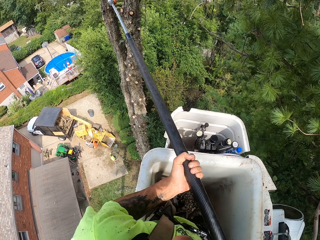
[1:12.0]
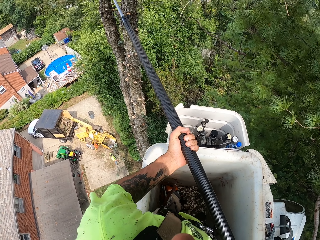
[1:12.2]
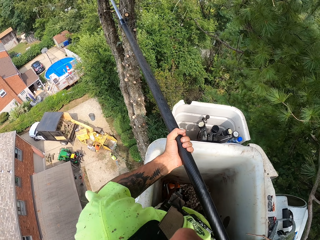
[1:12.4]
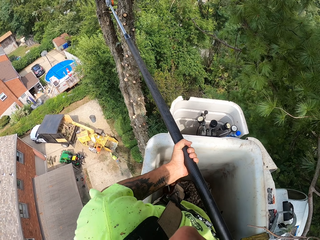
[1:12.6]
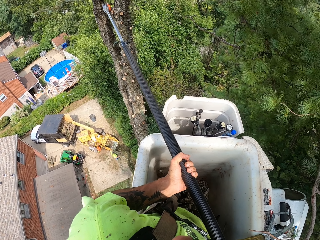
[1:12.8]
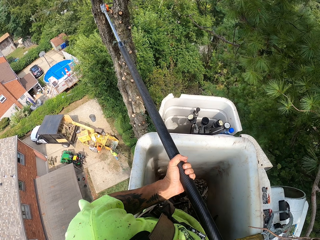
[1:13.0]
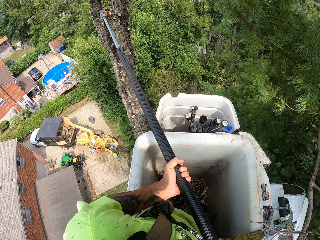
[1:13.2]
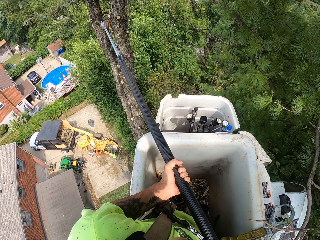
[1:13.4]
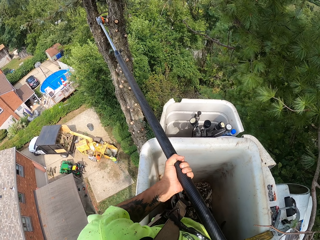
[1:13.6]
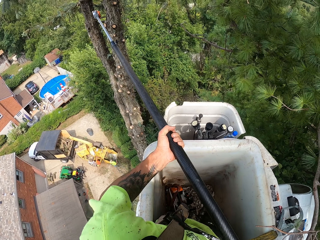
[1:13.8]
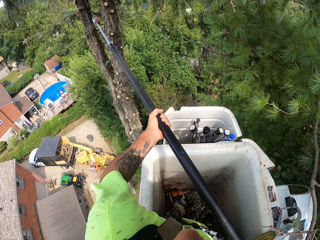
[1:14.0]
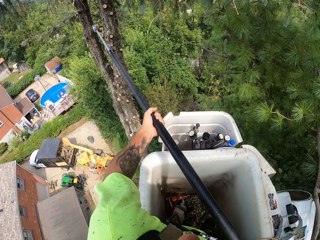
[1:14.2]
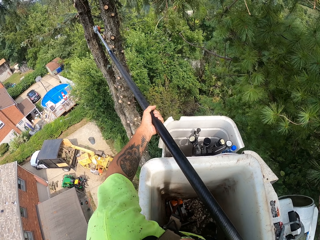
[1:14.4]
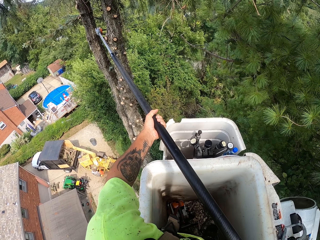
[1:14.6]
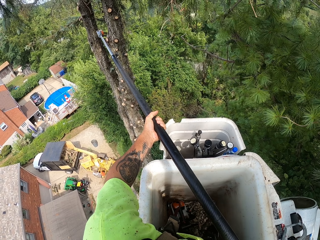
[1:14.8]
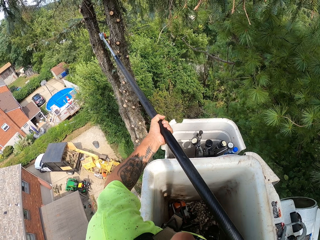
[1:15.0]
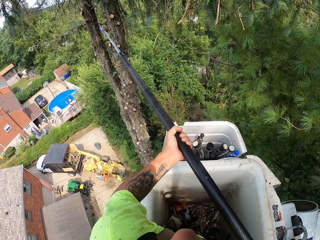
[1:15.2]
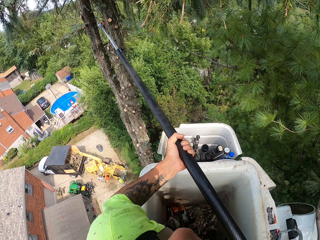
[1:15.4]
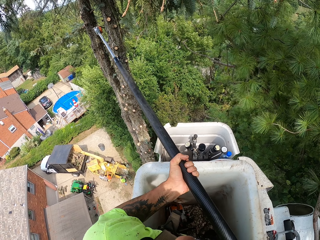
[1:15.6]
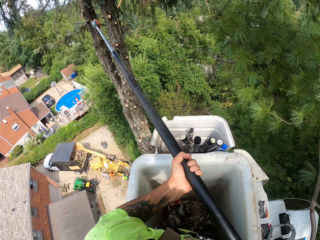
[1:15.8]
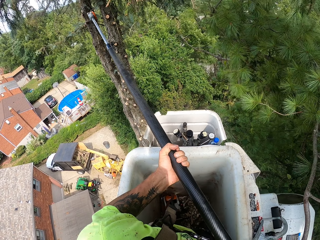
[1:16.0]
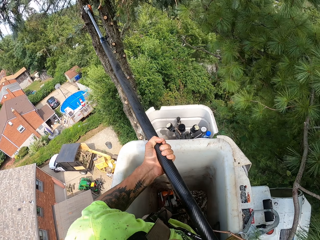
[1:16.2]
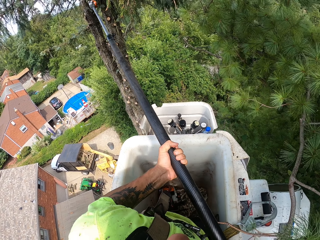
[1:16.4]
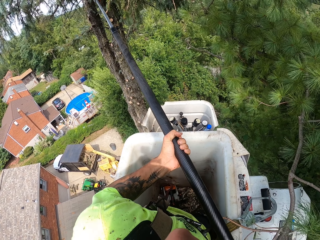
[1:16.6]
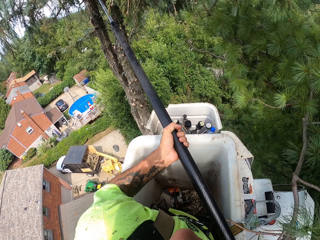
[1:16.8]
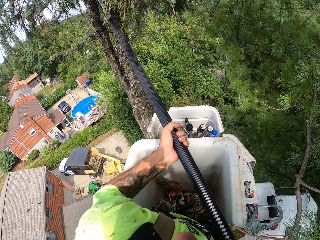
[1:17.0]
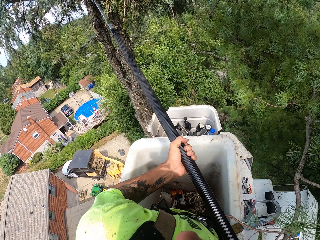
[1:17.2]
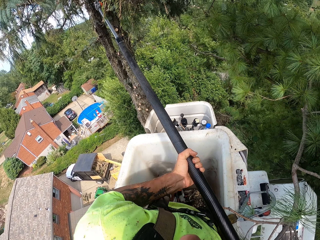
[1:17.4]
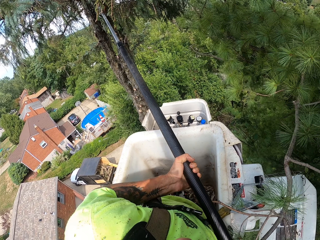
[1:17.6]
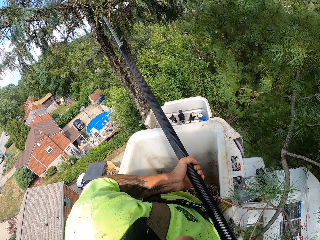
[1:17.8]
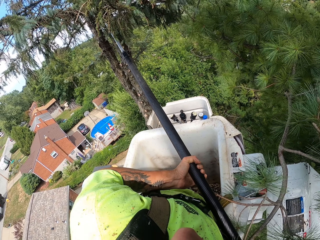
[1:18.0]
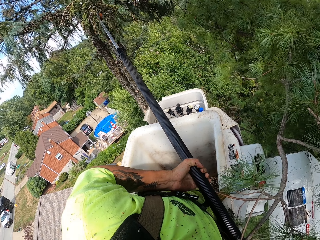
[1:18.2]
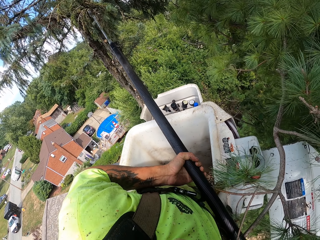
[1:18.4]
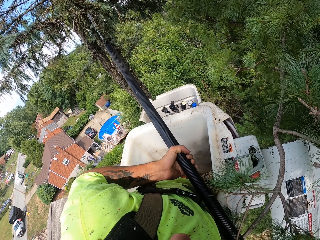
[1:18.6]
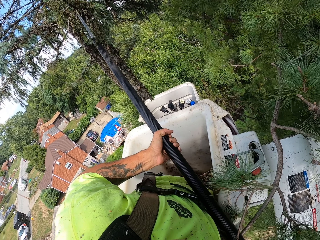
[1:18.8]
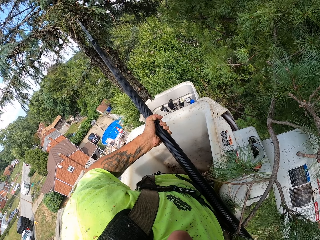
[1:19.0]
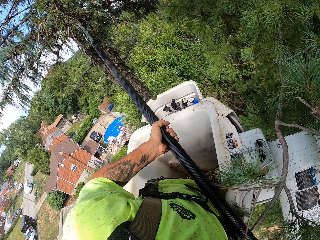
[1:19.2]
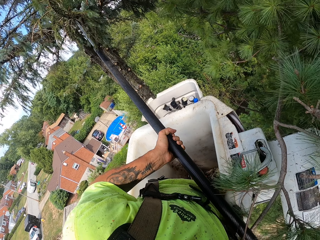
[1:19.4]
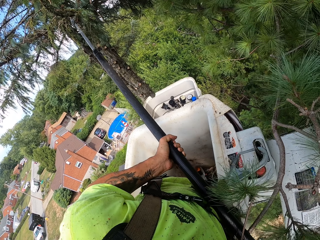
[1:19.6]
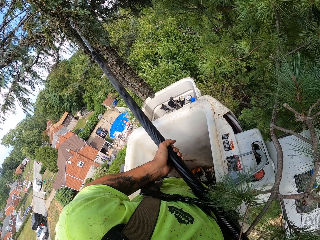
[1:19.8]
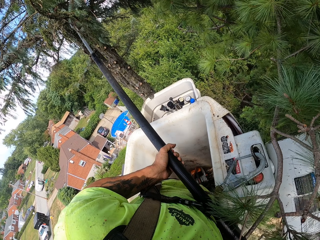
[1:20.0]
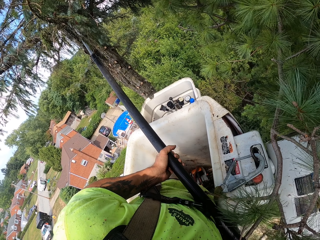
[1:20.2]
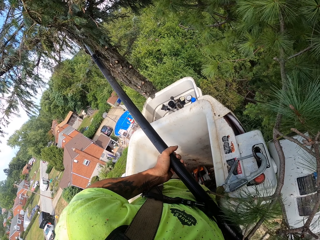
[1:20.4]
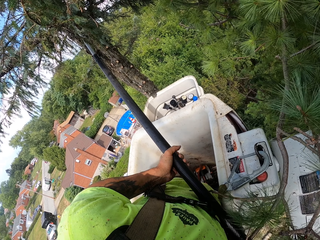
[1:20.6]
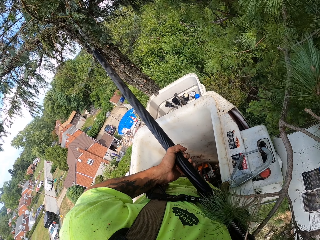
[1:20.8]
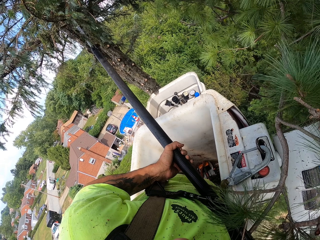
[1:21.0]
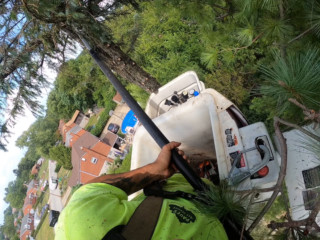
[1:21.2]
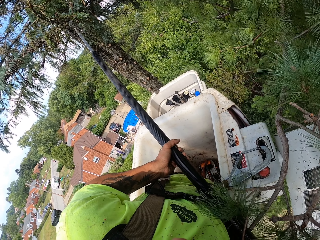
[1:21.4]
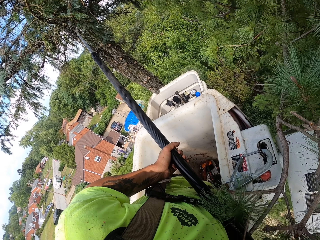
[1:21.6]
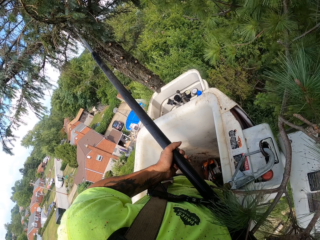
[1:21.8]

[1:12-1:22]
The camera wearer cuts the branches and adjusts the telescopic tree pruner. They adjust the telescopic tree pruner again.

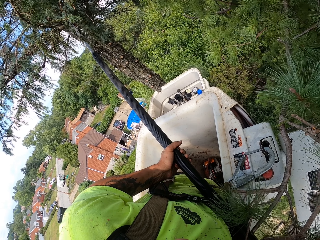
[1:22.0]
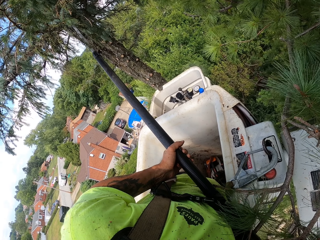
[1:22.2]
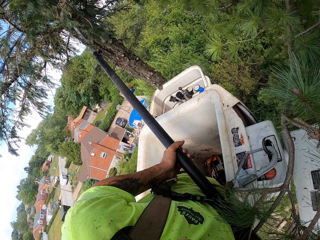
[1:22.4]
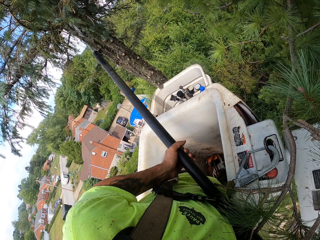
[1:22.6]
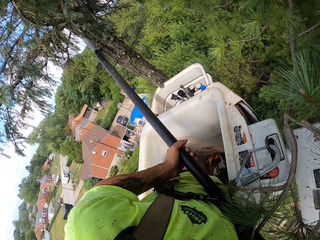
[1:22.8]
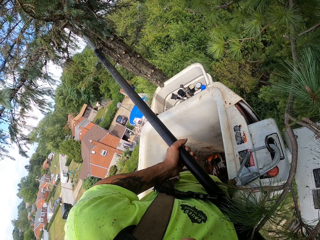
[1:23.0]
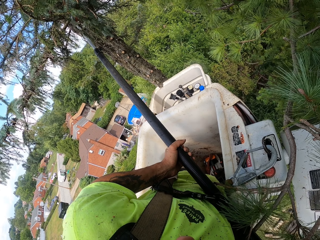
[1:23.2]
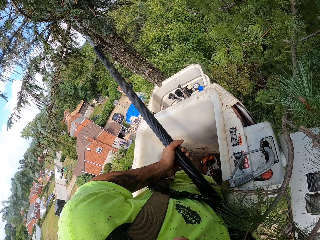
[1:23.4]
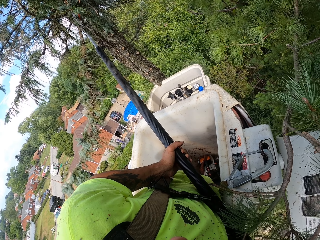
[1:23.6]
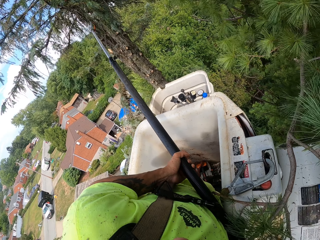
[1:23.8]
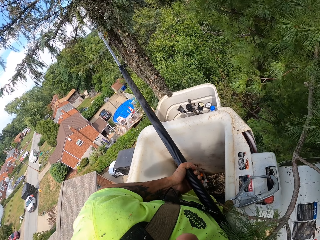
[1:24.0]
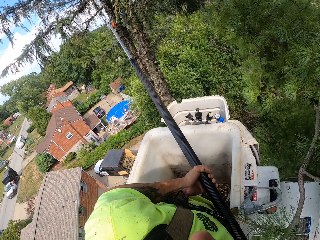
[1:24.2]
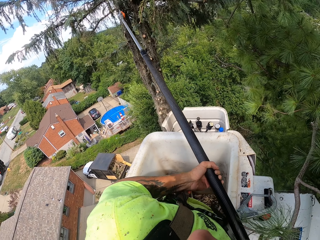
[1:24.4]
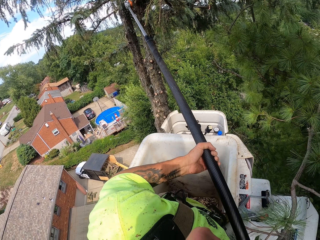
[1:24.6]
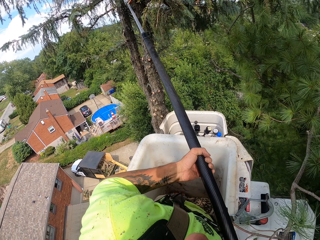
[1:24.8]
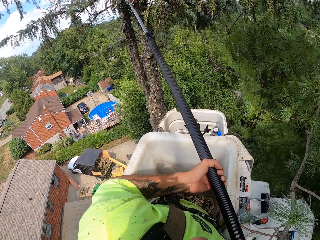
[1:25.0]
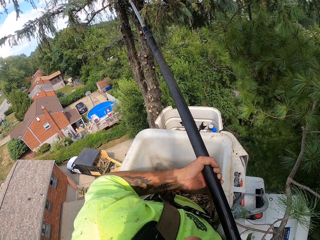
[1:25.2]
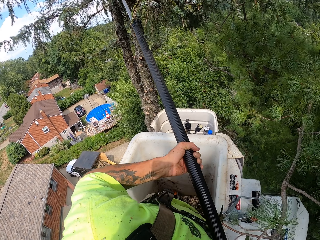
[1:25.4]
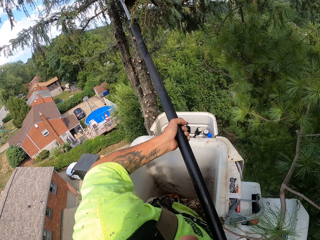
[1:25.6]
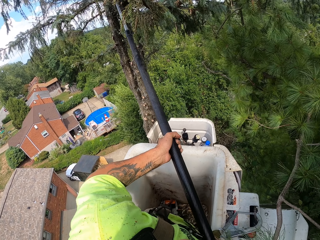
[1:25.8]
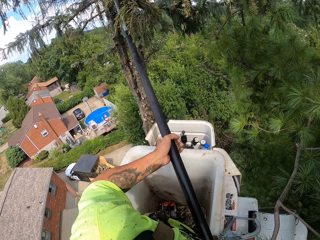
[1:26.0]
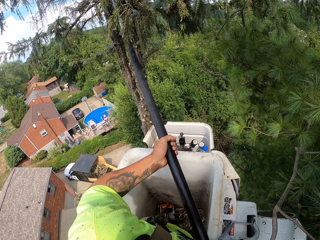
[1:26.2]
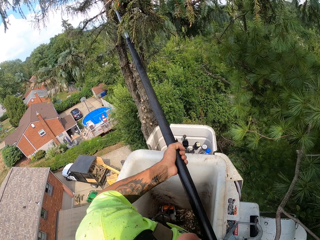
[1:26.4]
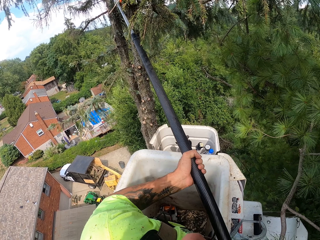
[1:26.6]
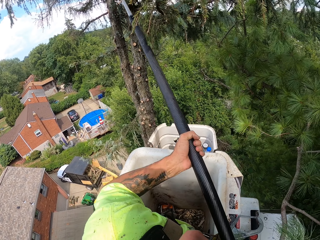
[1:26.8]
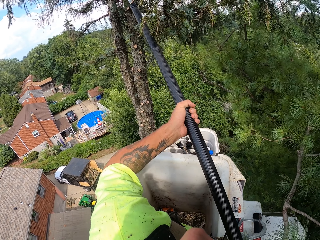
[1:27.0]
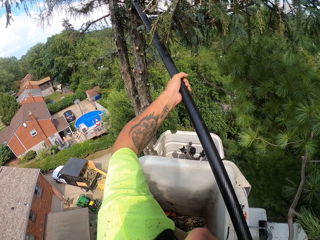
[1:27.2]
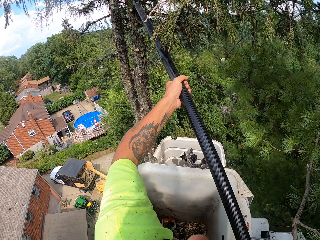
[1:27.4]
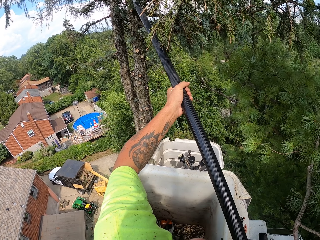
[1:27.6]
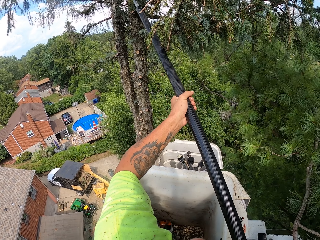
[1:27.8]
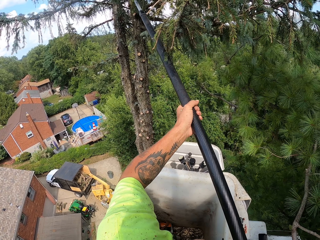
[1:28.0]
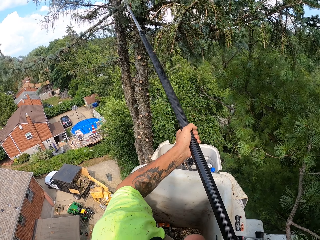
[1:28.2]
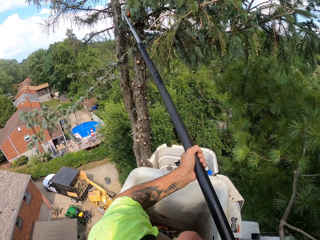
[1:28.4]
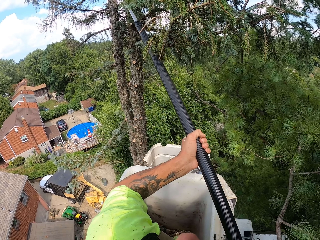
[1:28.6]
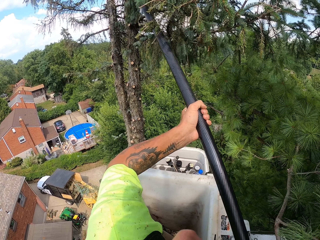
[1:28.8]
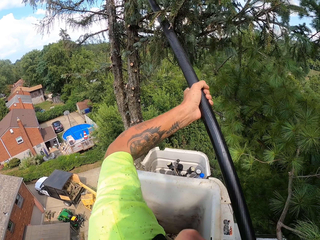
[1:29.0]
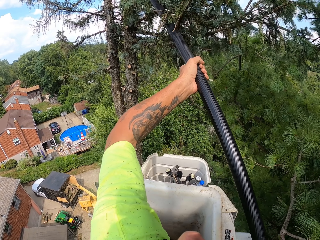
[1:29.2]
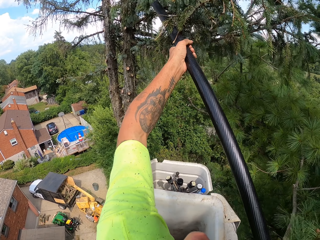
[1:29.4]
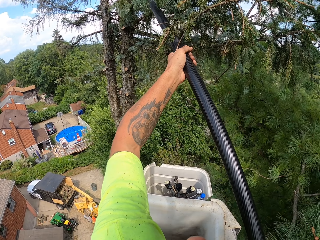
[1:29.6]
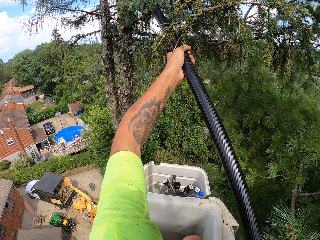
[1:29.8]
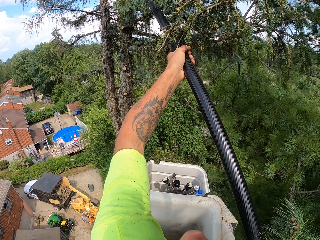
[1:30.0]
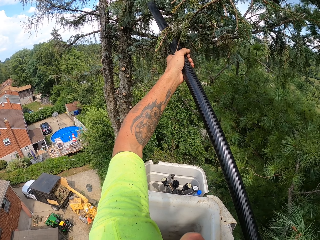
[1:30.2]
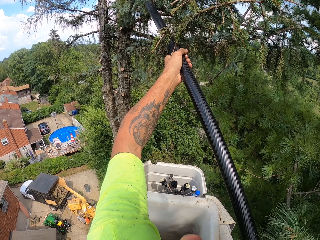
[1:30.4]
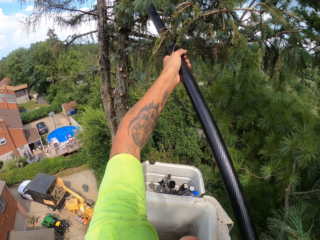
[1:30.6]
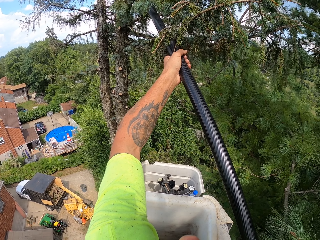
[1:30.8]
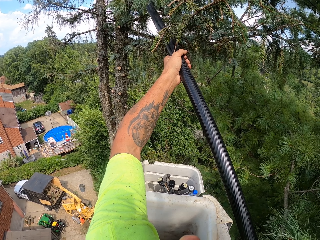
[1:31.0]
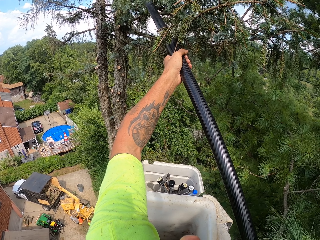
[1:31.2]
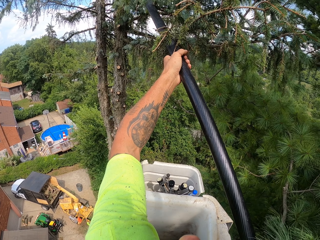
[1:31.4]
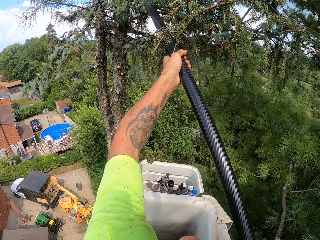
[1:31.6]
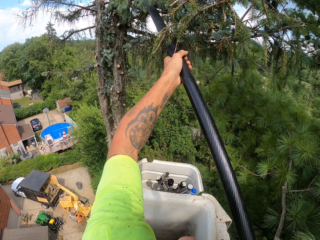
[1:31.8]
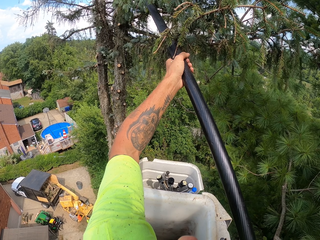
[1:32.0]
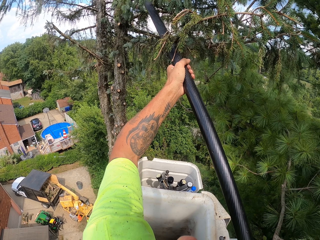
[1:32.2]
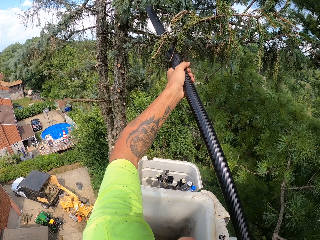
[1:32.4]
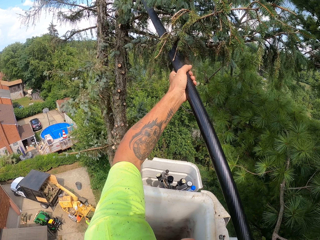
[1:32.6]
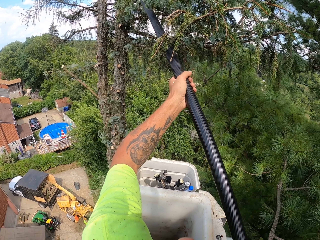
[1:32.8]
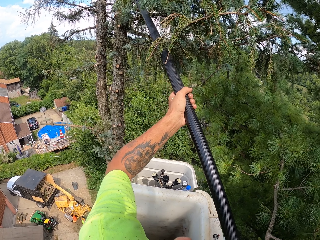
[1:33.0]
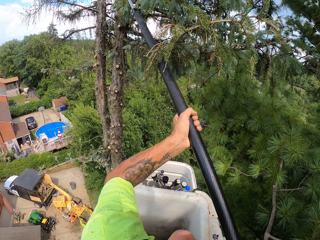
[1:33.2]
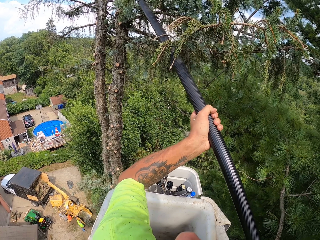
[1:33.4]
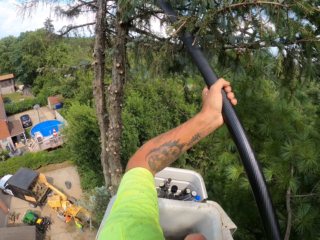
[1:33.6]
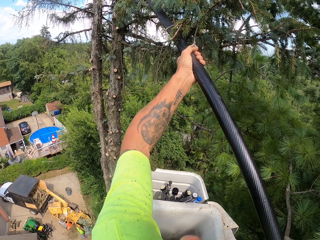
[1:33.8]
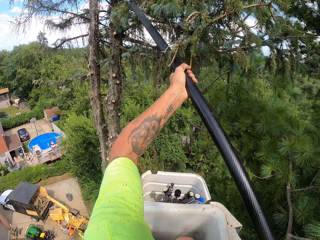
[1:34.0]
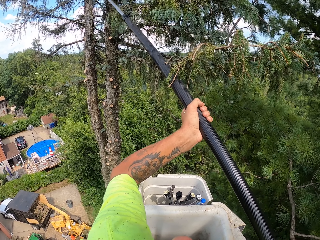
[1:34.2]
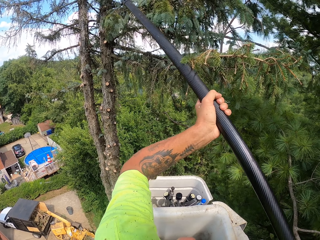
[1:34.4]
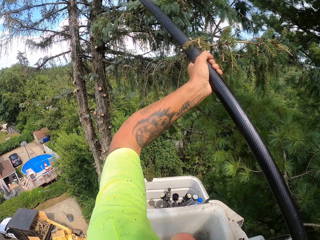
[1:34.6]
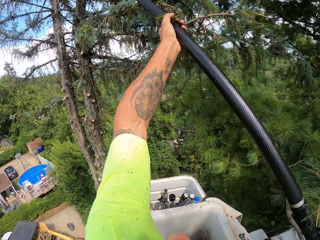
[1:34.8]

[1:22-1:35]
The camera wearer cuts the branches.
